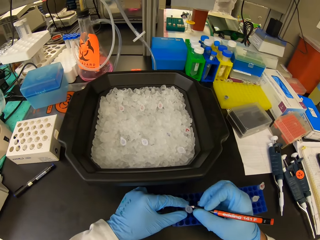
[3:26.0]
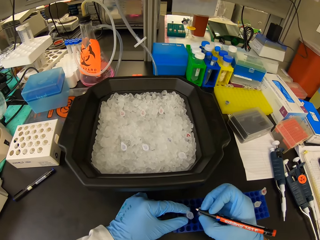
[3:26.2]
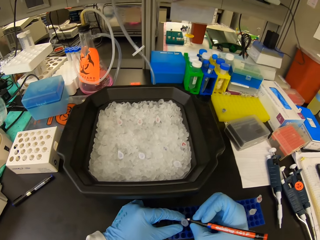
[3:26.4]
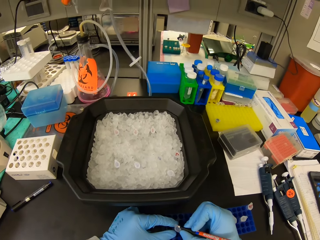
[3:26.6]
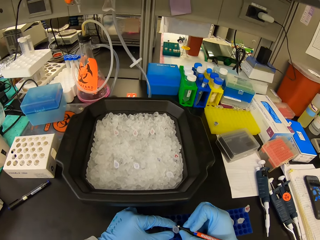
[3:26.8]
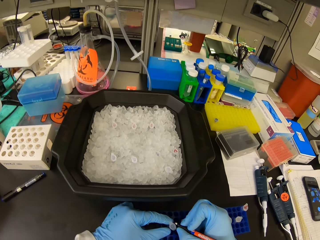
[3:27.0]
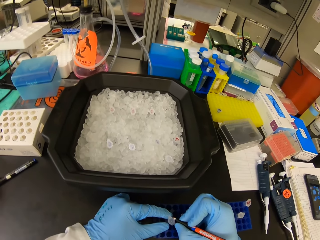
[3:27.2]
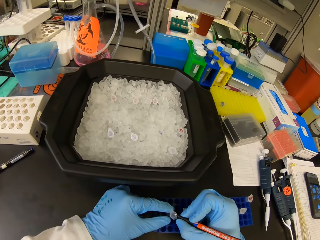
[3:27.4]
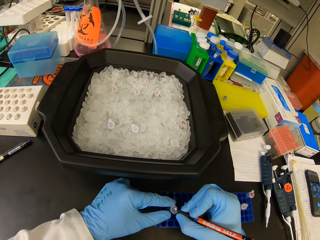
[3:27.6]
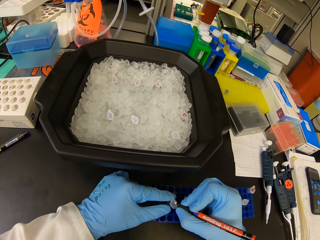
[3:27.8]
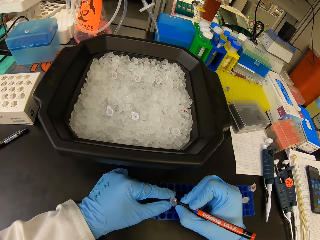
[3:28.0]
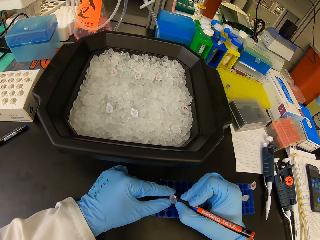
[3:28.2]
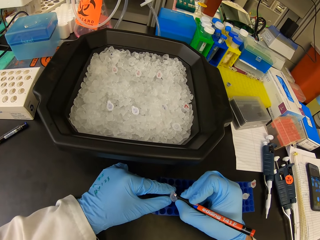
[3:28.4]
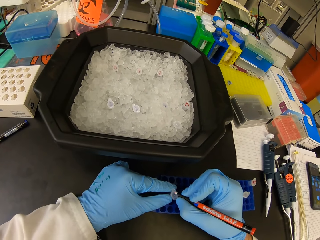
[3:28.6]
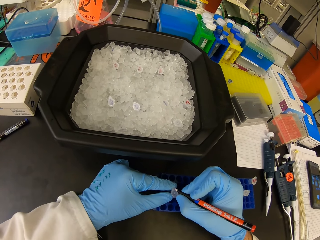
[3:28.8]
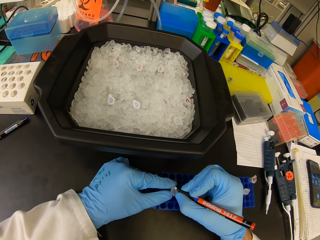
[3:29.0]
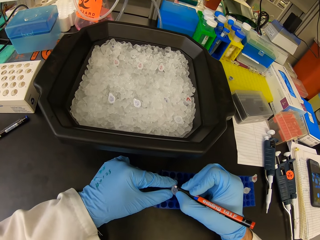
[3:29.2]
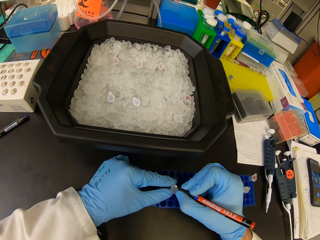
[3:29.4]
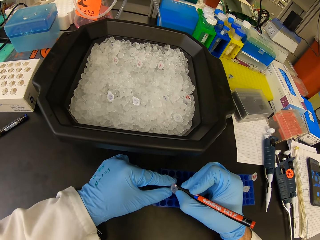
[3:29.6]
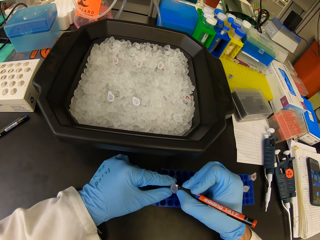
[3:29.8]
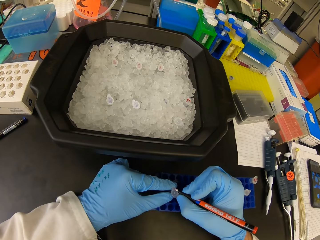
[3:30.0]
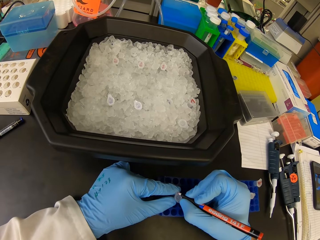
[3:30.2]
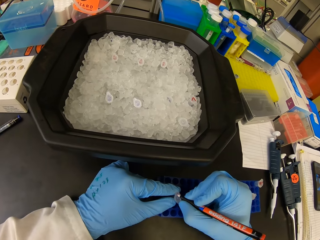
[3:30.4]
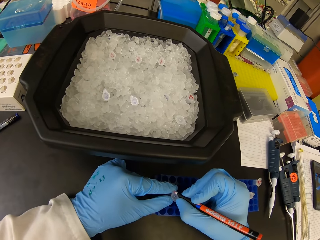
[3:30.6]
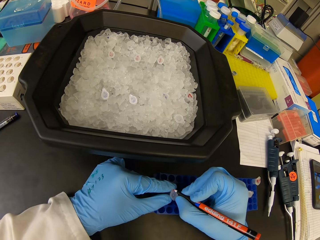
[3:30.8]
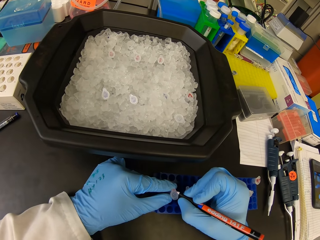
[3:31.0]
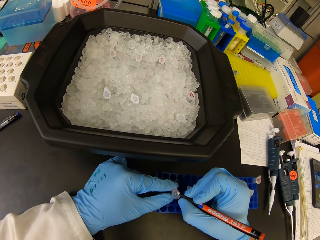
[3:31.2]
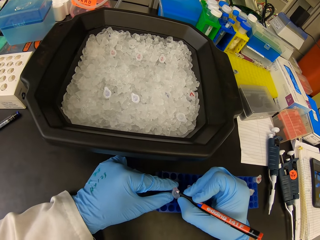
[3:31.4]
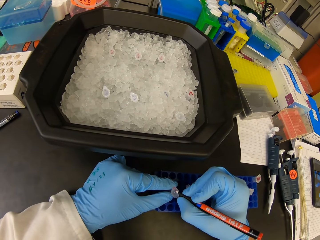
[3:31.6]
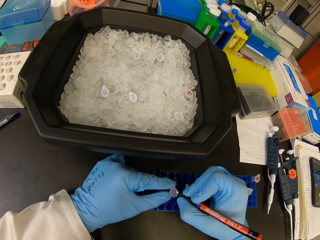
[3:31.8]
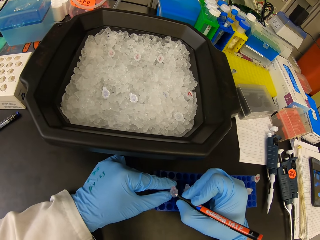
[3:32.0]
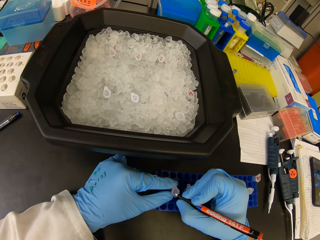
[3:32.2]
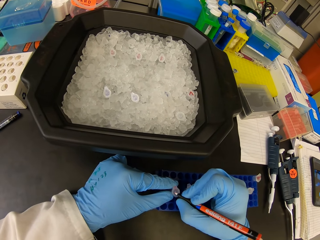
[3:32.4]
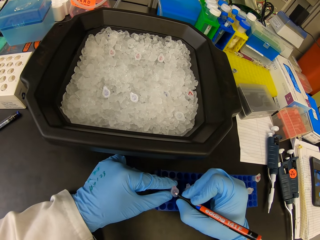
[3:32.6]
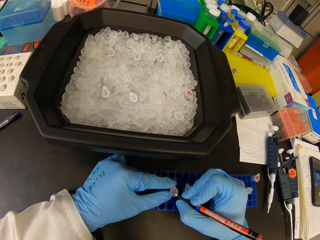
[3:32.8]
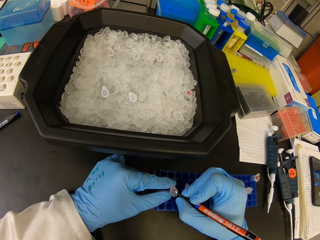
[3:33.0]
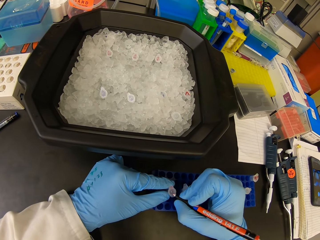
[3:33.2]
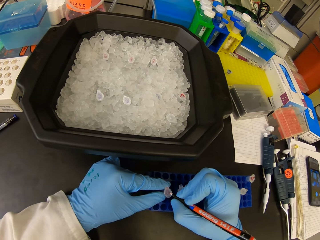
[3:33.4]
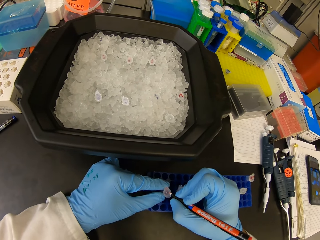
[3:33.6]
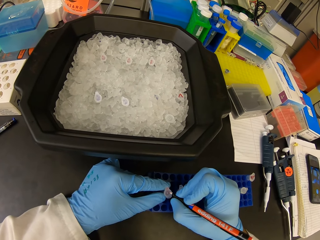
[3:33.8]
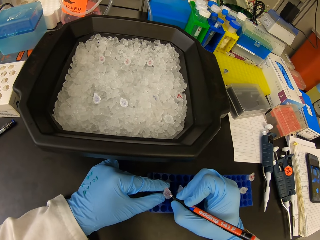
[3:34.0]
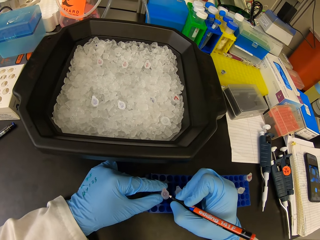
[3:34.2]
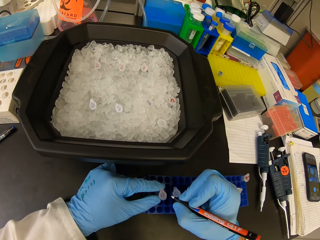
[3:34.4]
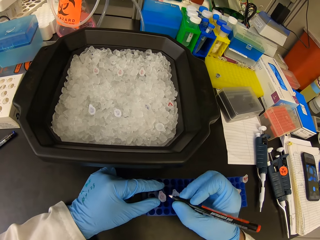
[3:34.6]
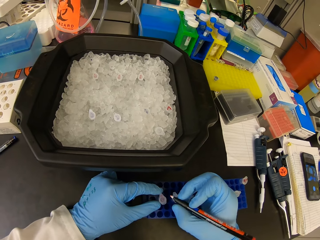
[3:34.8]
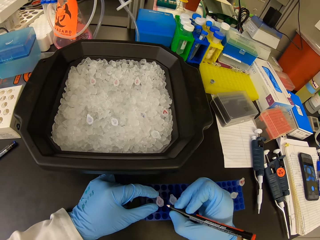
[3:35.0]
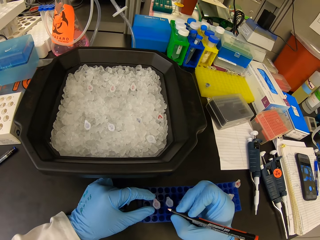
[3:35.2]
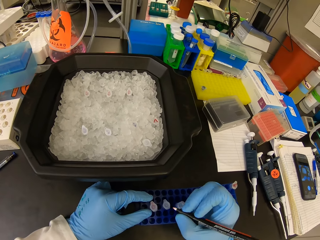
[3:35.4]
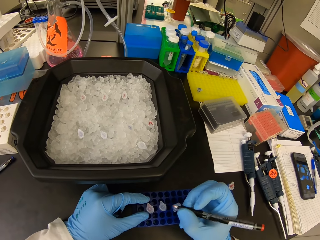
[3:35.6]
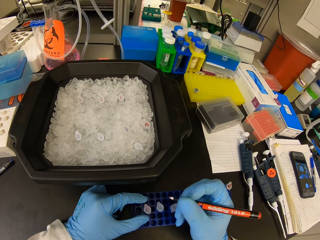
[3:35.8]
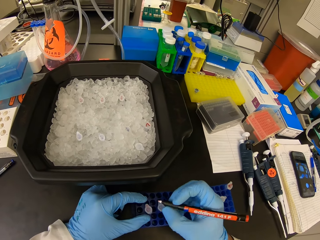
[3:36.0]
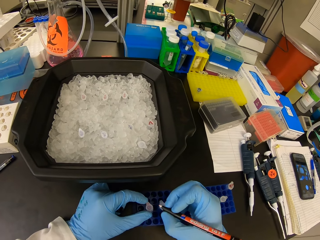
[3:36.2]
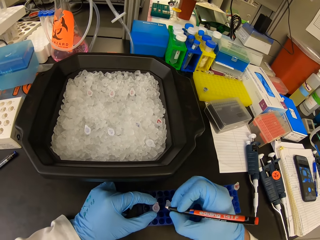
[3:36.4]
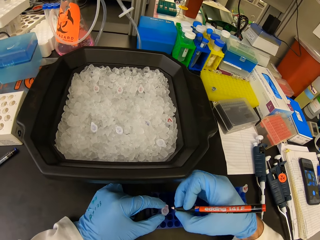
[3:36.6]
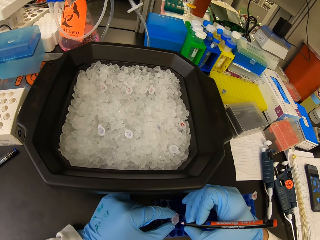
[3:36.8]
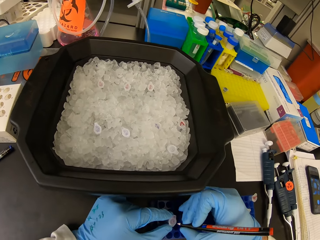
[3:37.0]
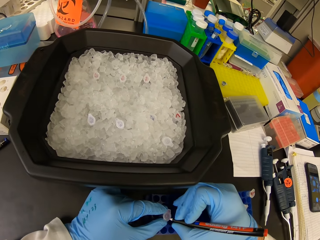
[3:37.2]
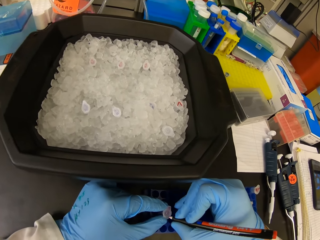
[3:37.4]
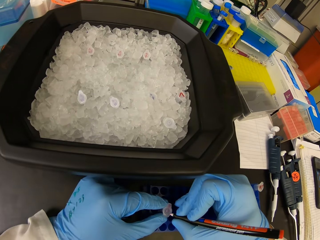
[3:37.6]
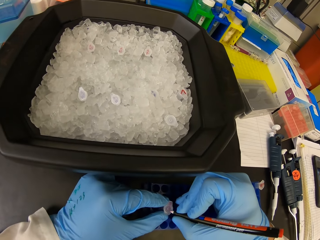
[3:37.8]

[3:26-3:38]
The camera wearer writes on top of the pipette.

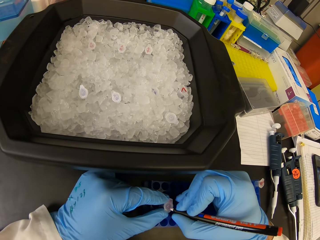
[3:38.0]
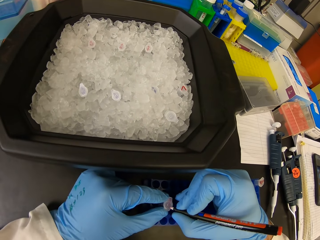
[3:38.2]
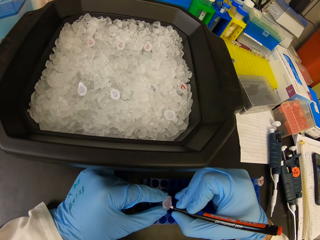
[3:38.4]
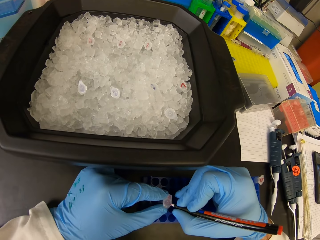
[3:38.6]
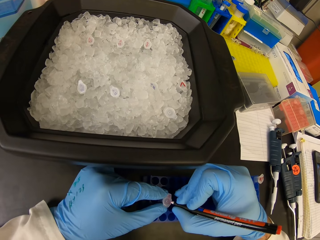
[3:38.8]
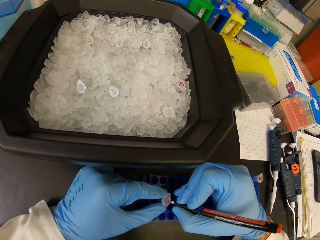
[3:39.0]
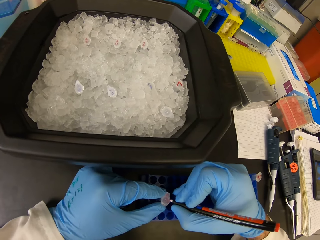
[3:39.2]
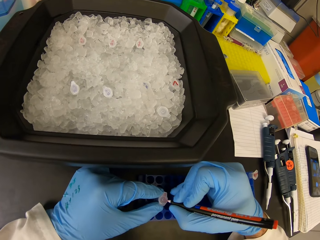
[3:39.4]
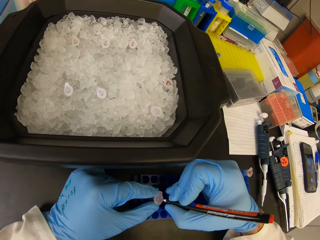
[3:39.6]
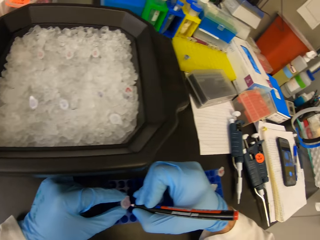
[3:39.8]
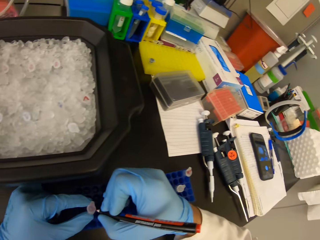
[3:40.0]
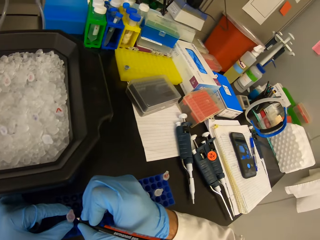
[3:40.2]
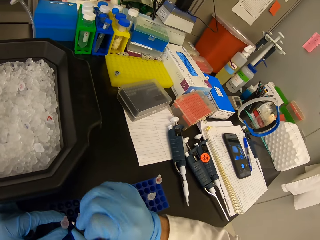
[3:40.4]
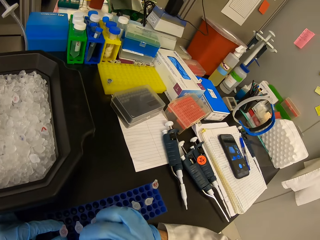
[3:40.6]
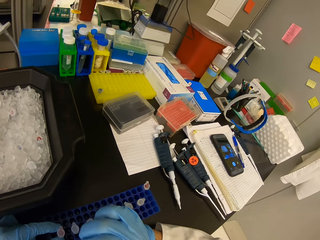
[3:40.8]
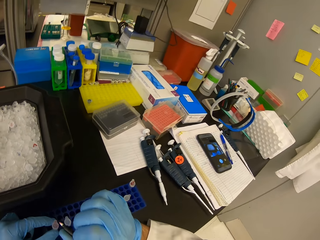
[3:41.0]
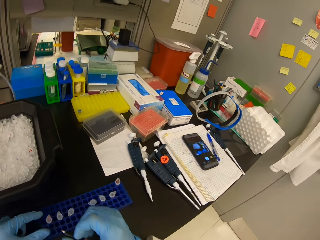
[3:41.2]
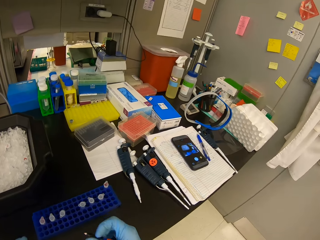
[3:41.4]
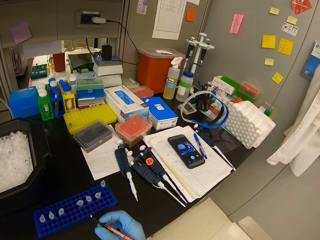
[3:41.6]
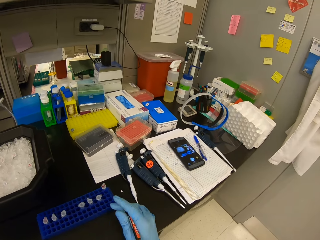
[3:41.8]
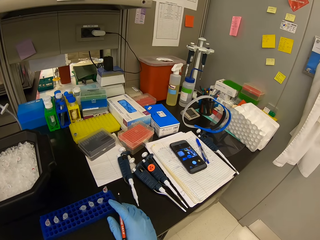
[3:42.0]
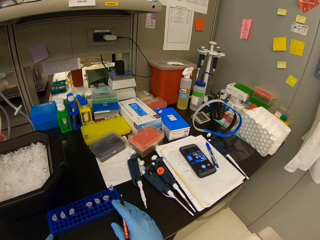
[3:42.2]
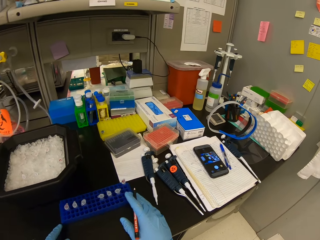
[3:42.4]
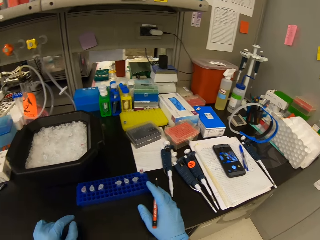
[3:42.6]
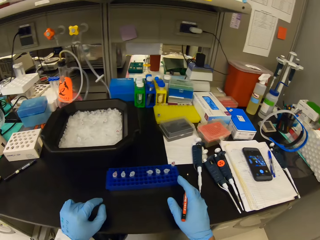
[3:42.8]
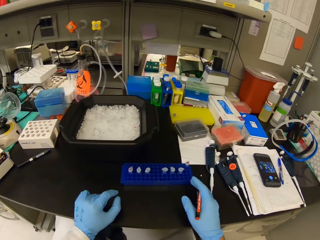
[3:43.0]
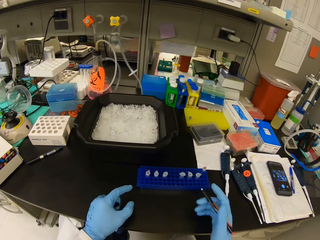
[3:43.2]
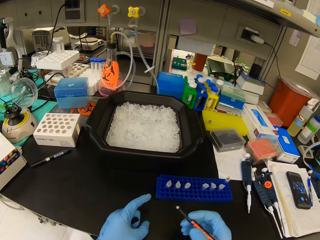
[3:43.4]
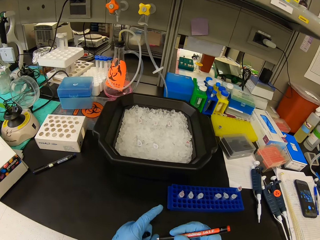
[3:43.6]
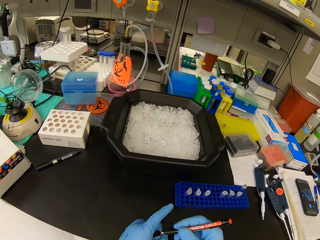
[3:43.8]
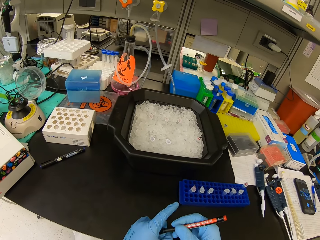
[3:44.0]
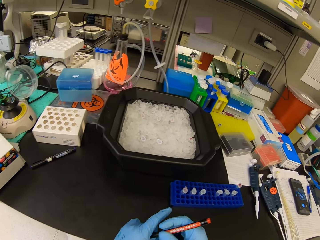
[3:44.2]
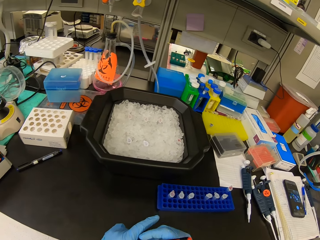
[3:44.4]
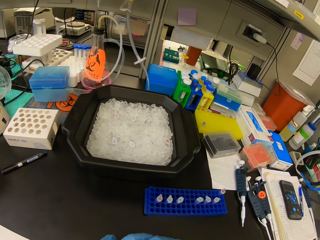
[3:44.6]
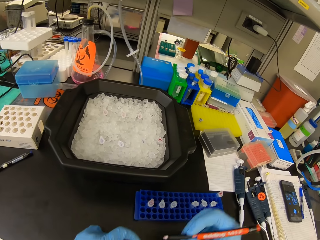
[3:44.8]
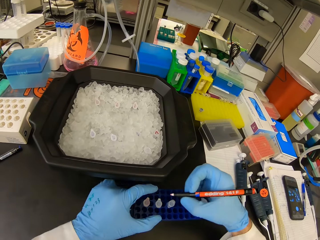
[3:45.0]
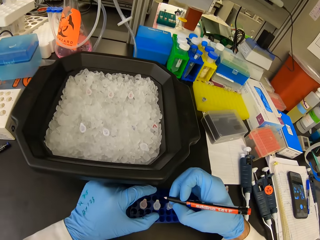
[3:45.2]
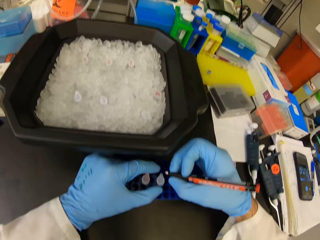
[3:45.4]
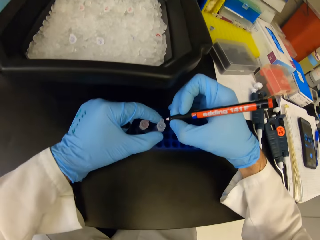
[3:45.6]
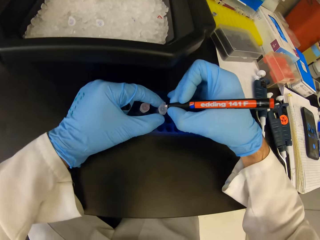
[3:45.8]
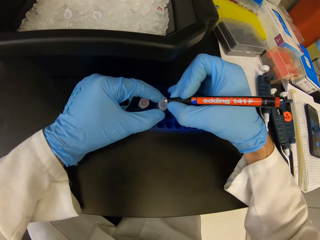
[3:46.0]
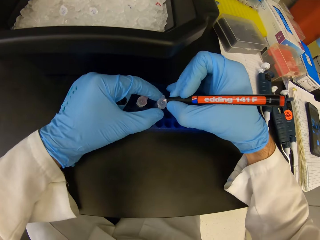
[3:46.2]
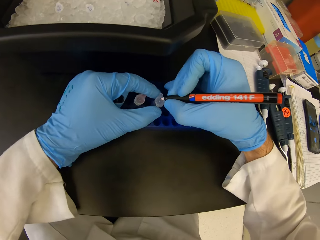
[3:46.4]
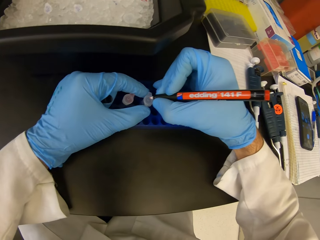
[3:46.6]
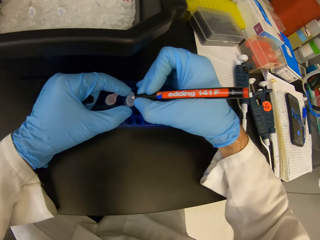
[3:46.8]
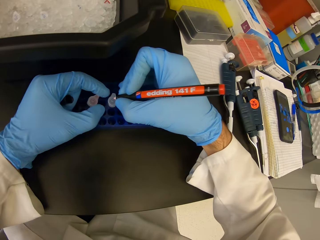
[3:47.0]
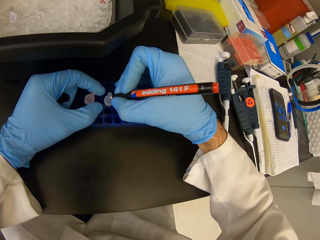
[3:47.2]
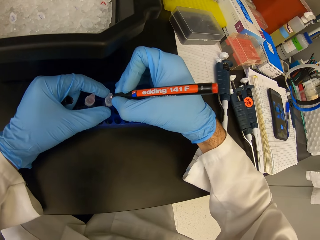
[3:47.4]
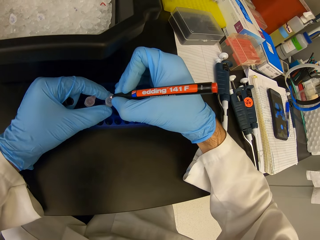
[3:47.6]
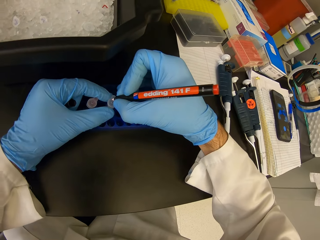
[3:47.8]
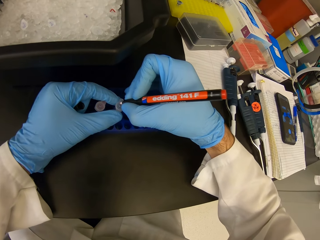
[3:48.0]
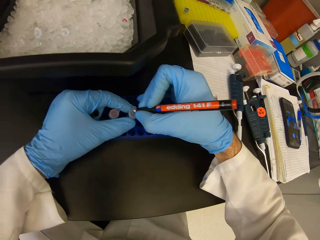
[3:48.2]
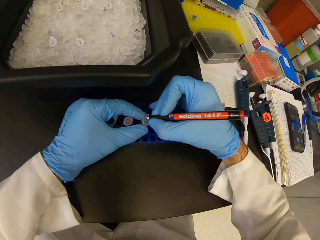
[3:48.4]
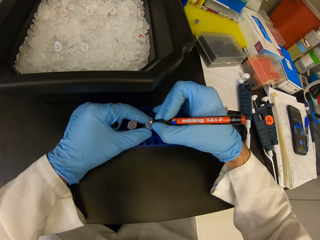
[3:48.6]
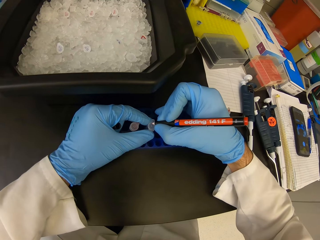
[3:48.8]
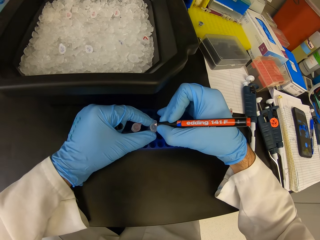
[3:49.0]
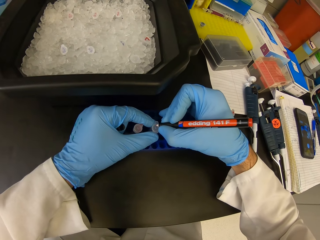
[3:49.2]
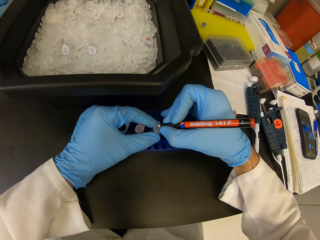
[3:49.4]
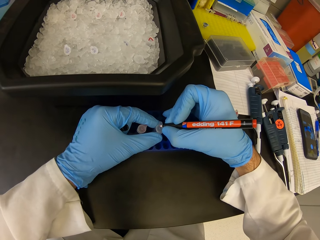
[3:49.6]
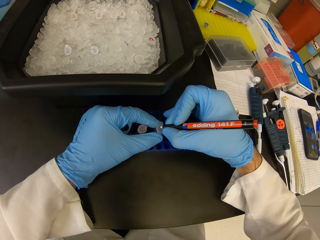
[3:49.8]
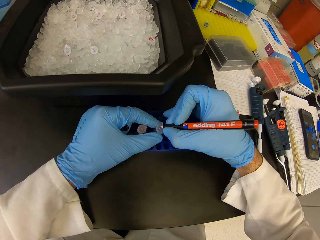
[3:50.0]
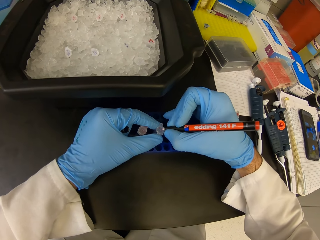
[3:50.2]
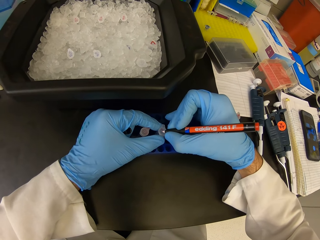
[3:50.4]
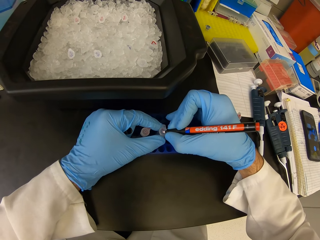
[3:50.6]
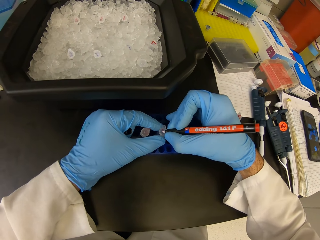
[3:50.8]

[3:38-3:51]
The camera wearer looks around. They put a cap on the pen. They remove the pen's cap. They write on the Eppendorf microcentrifuge tube.
